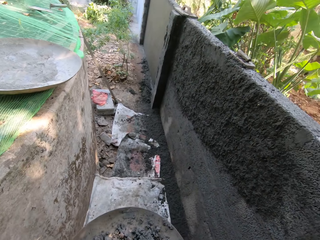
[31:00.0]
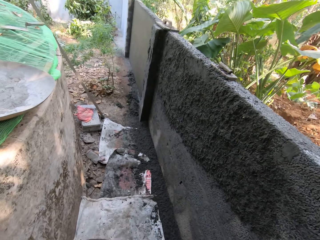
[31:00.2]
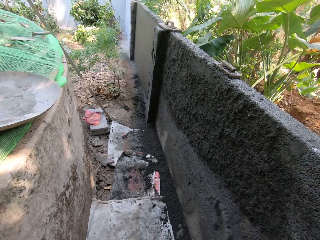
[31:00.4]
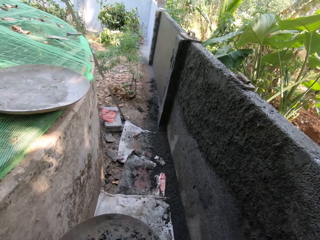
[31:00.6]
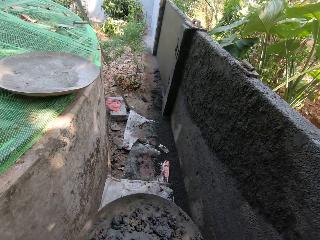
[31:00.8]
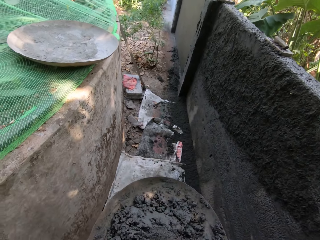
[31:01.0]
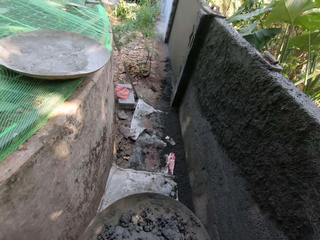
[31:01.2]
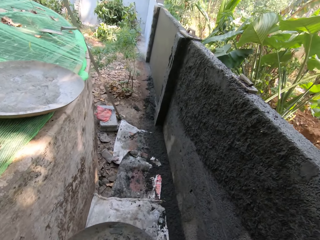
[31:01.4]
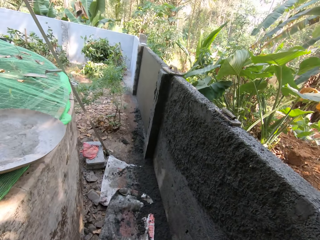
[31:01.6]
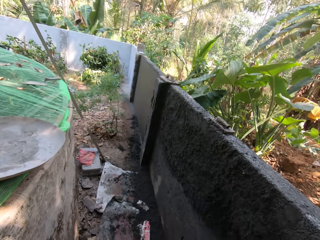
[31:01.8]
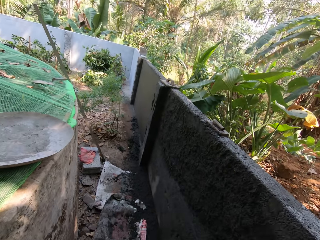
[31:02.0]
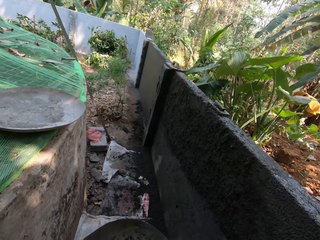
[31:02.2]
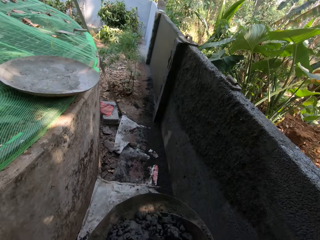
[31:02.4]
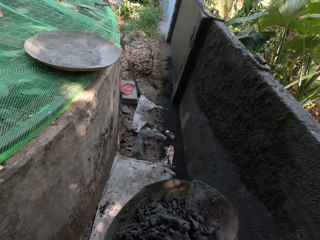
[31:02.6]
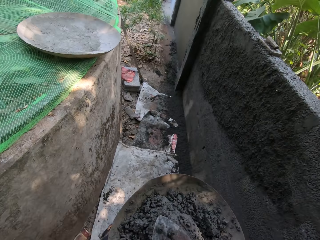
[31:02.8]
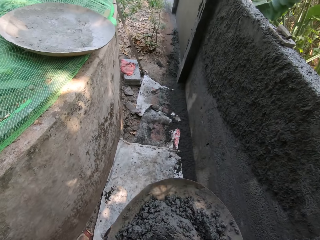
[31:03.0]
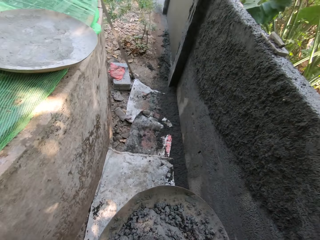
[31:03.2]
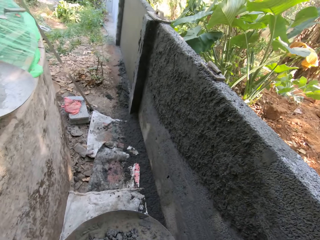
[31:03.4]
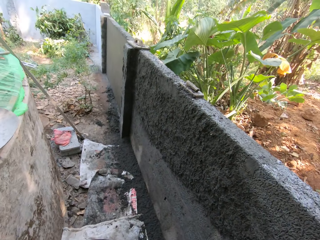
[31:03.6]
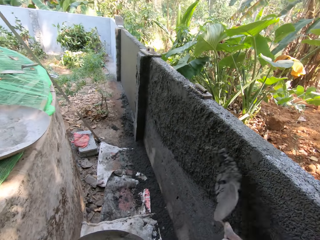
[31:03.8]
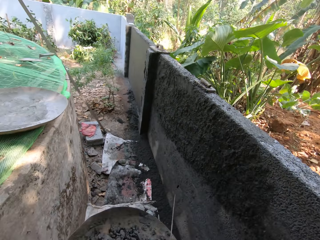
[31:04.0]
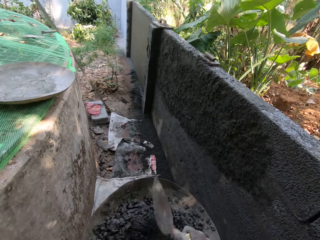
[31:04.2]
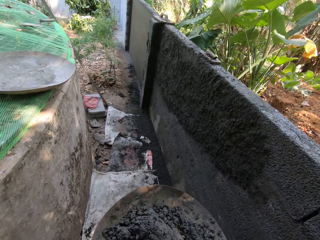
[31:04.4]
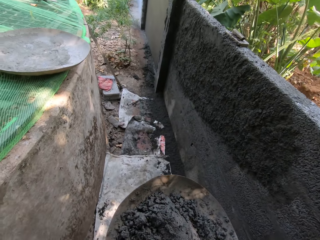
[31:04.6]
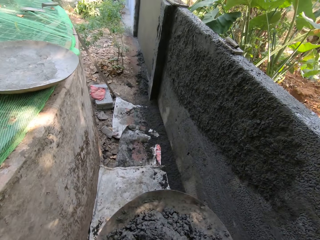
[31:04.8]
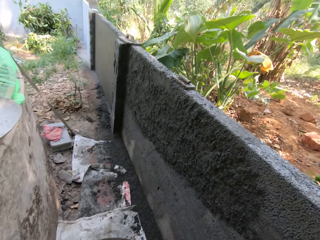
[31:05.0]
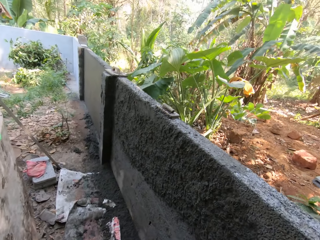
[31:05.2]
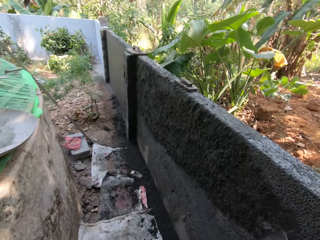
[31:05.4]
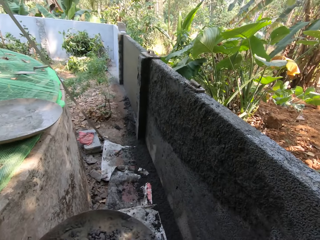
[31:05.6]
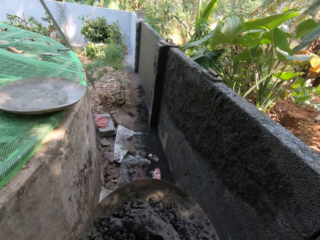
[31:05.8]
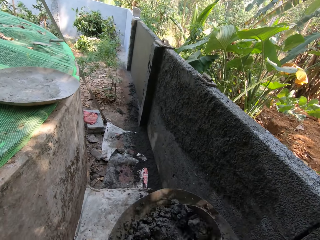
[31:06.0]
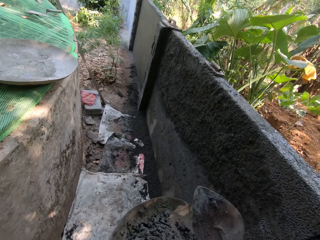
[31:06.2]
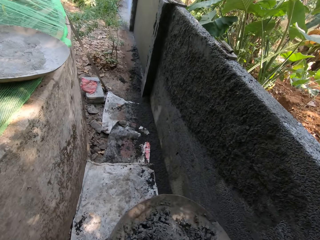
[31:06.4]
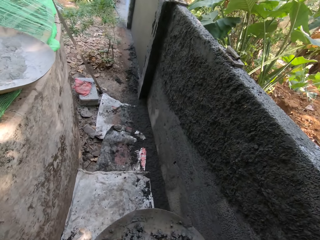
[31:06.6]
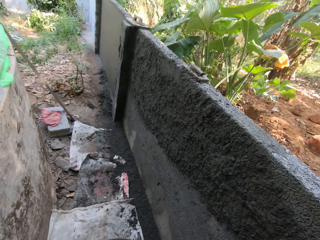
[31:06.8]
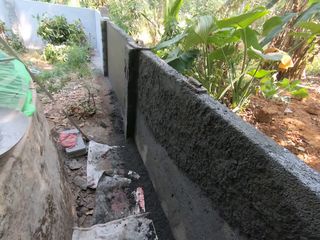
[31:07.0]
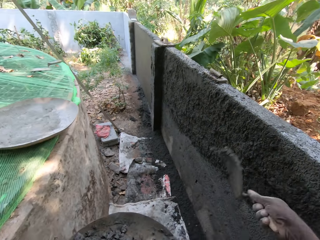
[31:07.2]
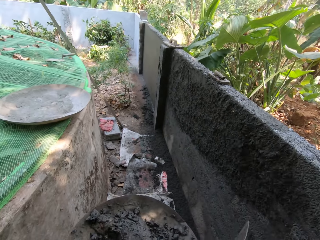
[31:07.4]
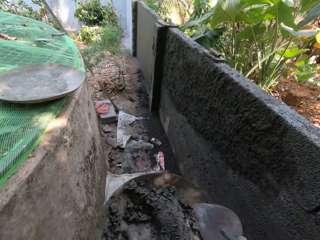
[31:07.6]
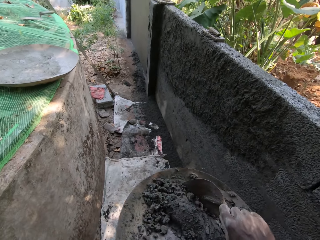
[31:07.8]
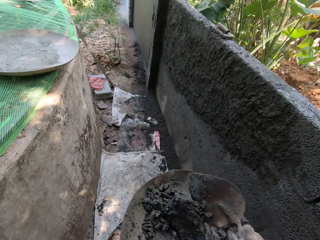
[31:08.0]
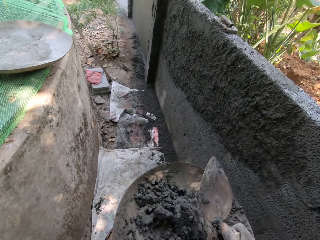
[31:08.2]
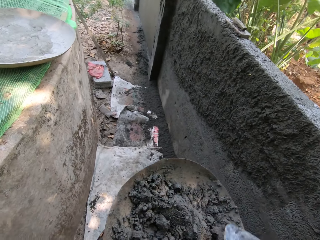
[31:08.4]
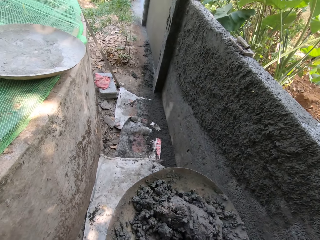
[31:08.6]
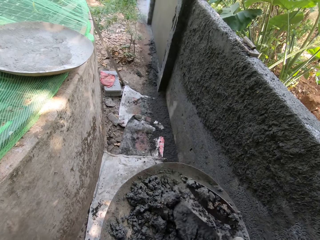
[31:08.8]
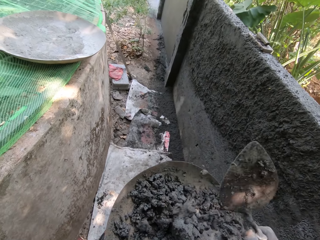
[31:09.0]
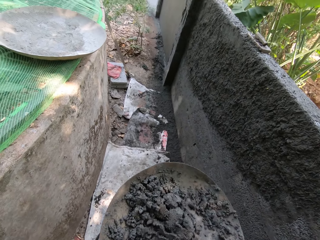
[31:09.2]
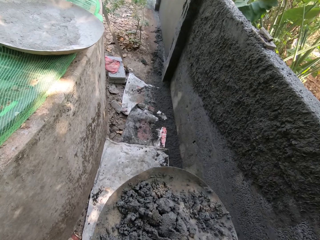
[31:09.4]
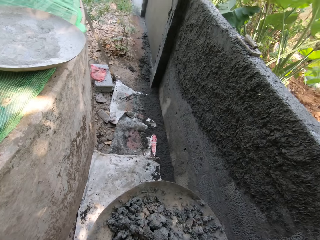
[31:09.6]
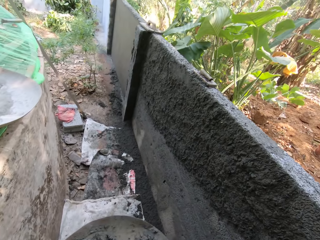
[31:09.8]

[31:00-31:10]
The camera wearer scoops the cement with a trowel and throws the cement on the wall. He scoops the cement with the trowel and throws the cement on the wall. He scoops the cement with the trowel and throws the cement on the wall. He scoops the cement with the trowel and throws the cement on the wall. He takes the mortar from the head pan with the hand trowel in his right hand. He plasters the mortar on the wall with the hand trowel in his right hand. He mixes the mortar in the head pan with the hand trowel in his right hand. He scoops the cement with the trowel.

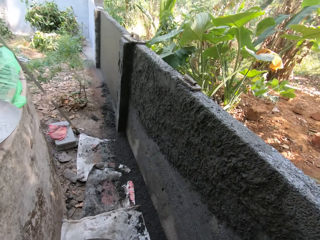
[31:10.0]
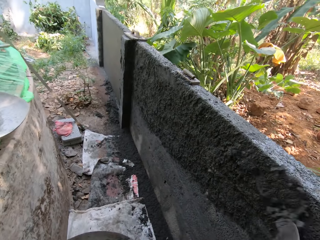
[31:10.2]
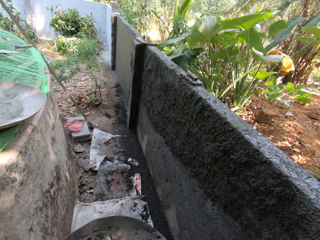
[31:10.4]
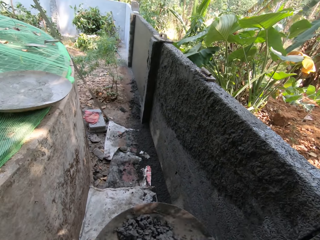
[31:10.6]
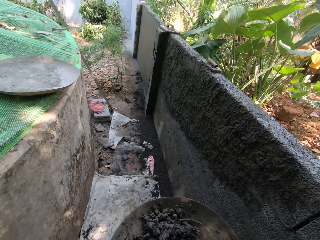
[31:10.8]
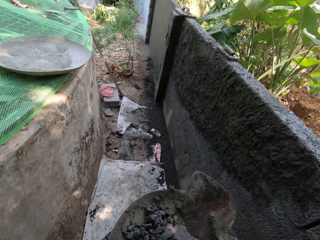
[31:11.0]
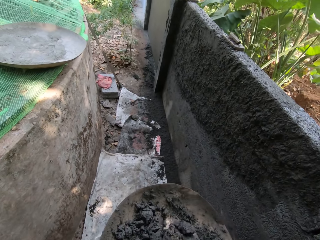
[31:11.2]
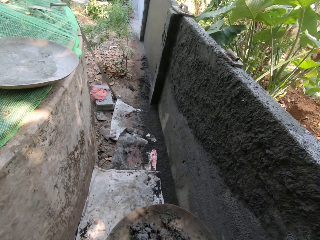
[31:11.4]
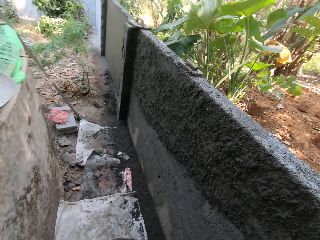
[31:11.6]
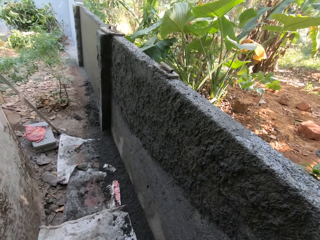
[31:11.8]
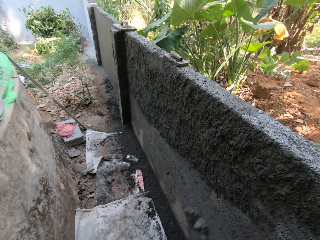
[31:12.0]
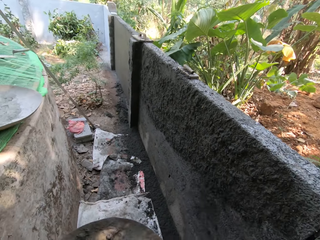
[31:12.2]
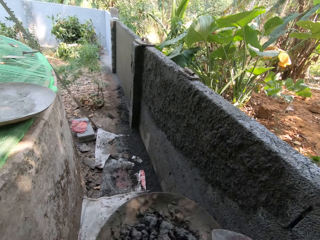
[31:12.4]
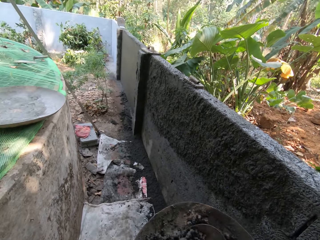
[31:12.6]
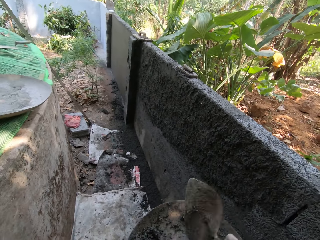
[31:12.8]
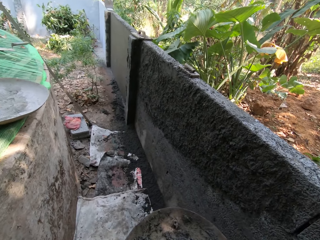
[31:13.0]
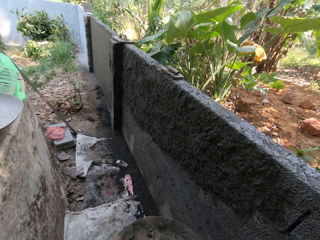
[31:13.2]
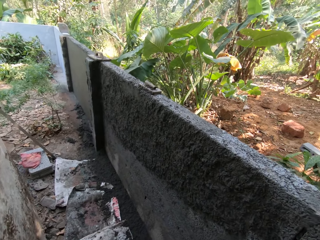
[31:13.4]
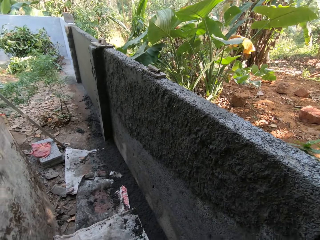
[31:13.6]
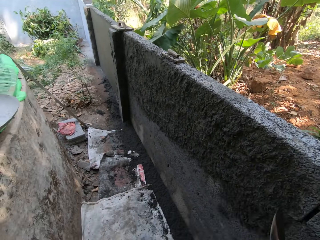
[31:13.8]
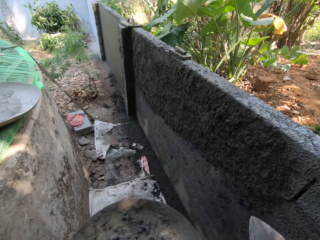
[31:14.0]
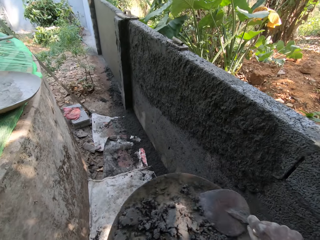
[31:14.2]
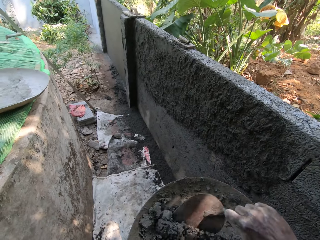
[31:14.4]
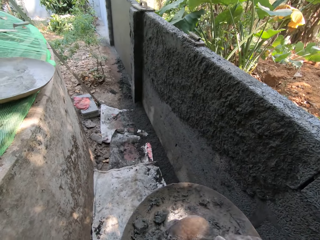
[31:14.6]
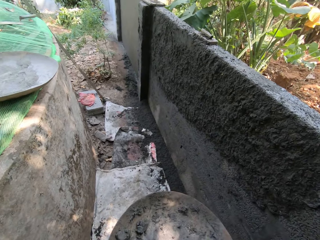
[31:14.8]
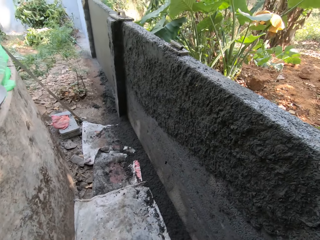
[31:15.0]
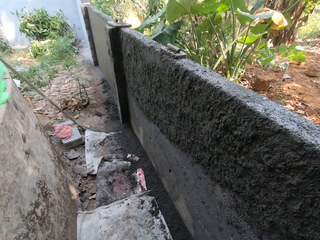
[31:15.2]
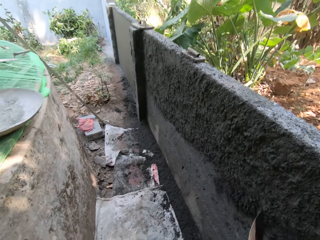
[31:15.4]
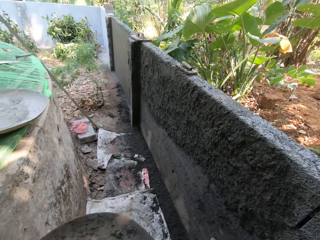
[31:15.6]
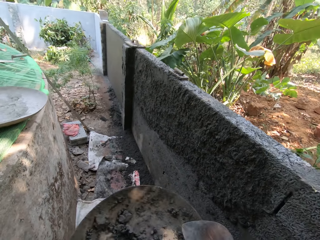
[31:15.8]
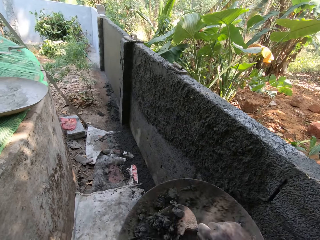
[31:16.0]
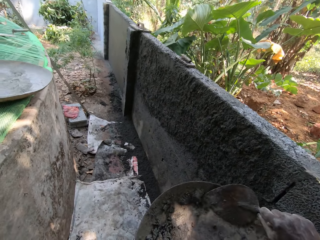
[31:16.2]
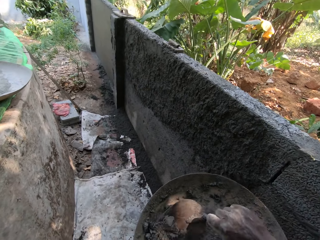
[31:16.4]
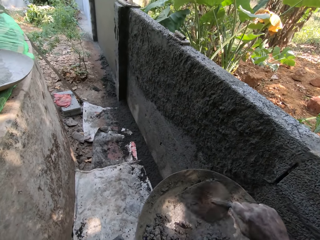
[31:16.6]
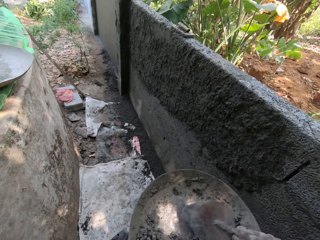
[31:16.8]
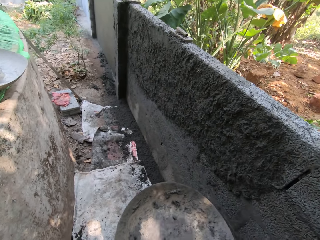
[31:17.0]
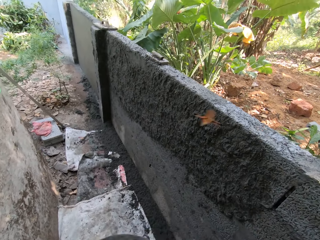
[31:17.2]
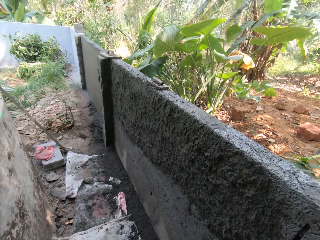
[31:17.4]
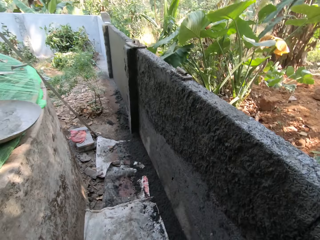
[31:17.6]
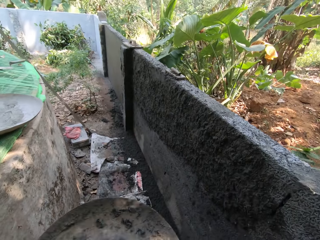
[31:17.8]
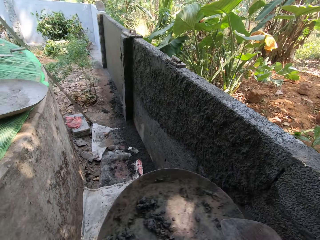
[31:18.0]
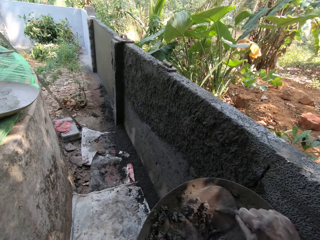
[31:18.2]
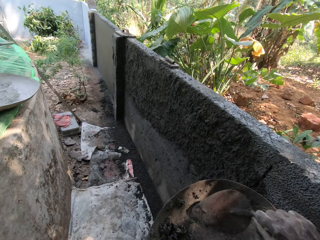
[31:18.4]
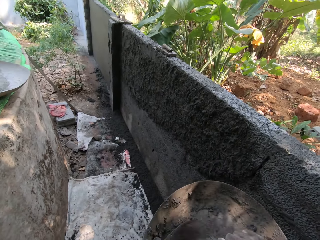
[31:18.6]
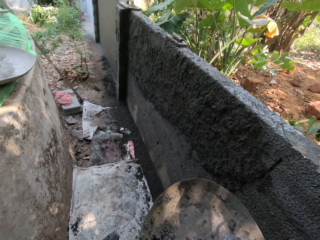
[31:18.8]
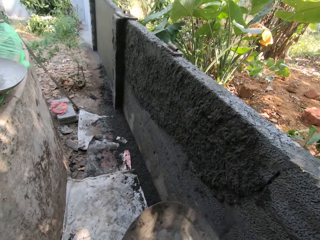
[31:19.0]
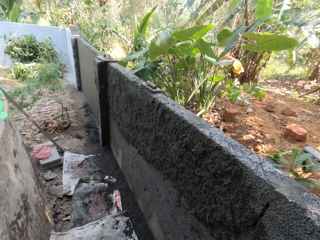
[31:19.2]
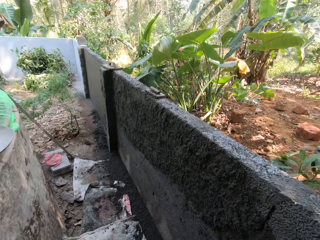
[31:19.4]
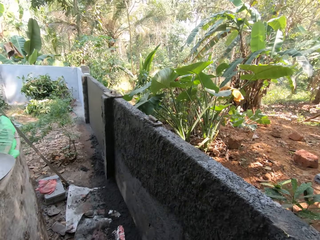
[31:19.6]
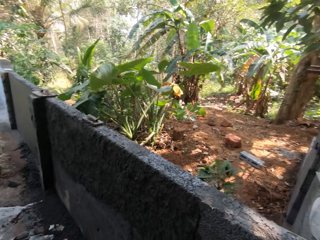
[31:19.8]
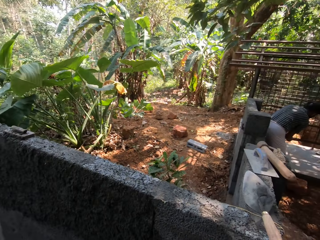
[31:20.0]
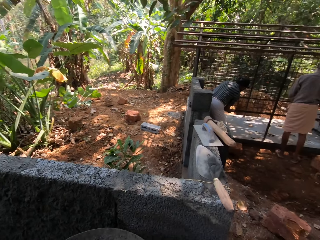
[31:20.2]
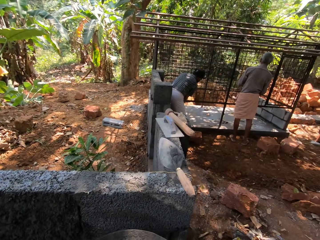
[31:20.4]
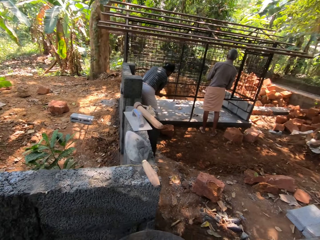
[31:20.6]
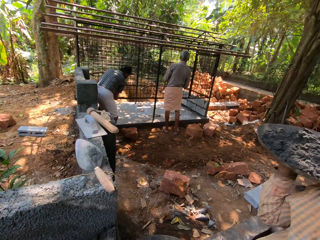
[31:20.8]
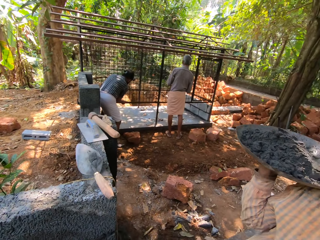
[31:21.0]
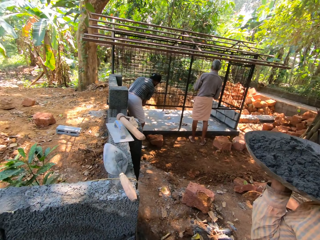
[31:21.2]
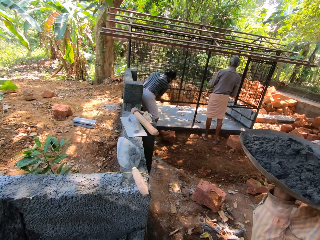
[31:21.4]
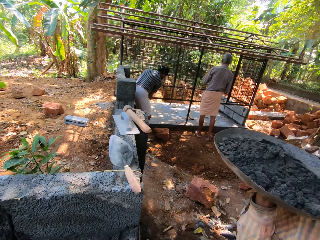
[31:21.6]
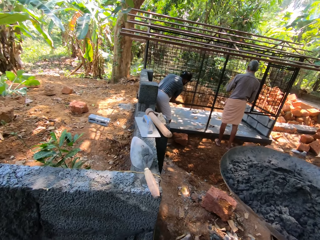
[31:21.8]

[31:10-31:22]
The camera wearer plasters the mortar on the wall with the hand trowel in his right hand. He takes the mortar from the head pan with the hand trowel in his right hand. He plasters the mortar on the wall with the hand trowel in his right hand. He takes the mortar from the head pan with the hand trowel in his right hand. He plasters the mortar on the wall with the hand trowel in his right hand. He takes the mortar from the head pan with the hand trowel in his right hand. He plasters the mortar on the wall with the hand trowel in his right hand. He takes the mortar from the head pan with the hand trowel in his right hand. He plasters the mortar on the wall with the hand trowel in his right hand. He takes the mortar from the head pan with the hand trowel in his right hand. He plasters the mortar on the wall with the hand trowel in his right hand.
